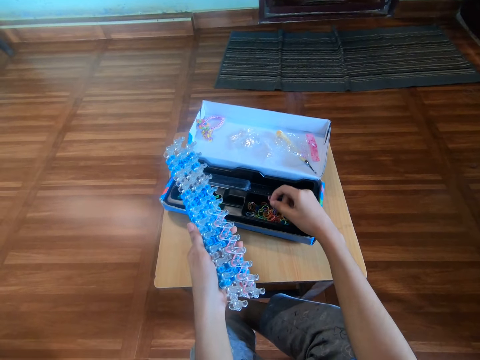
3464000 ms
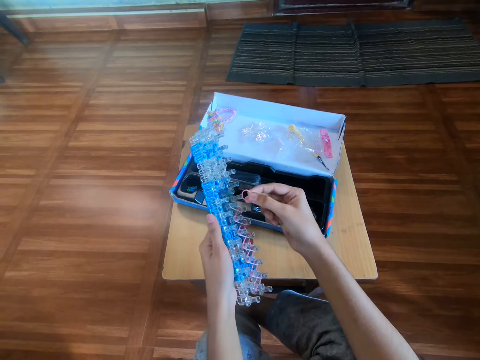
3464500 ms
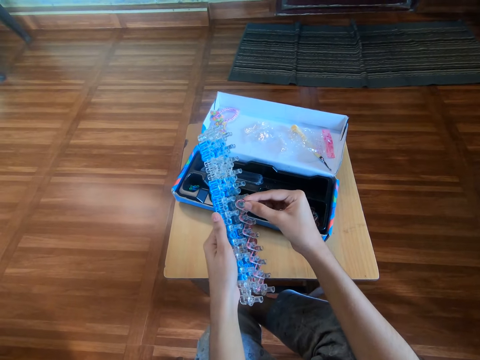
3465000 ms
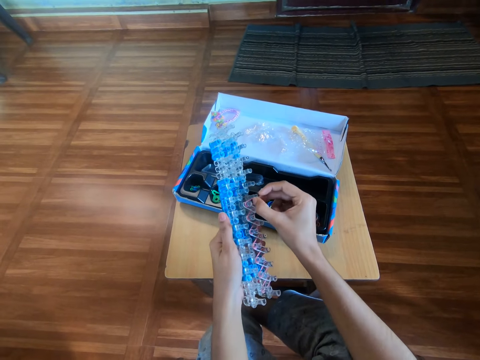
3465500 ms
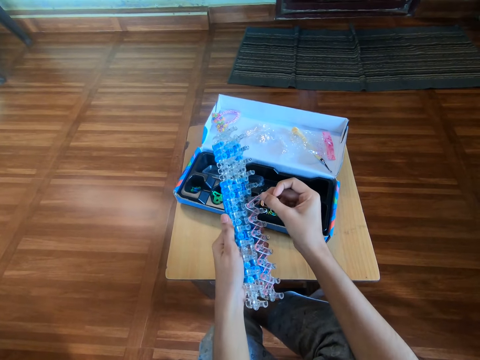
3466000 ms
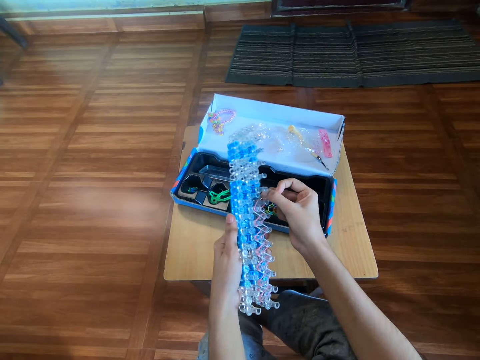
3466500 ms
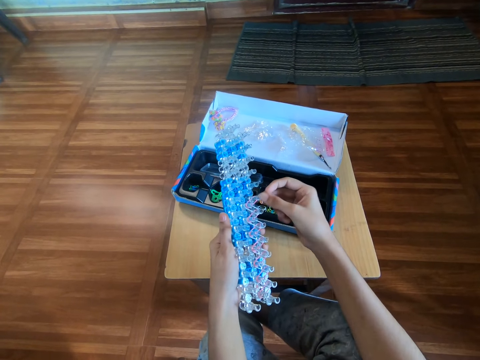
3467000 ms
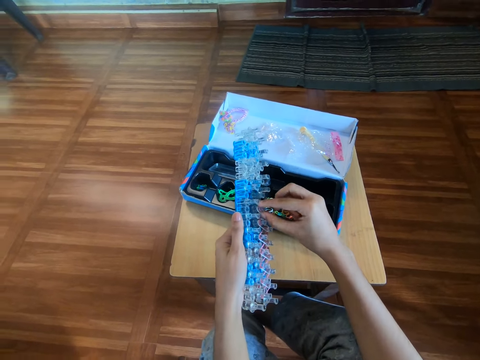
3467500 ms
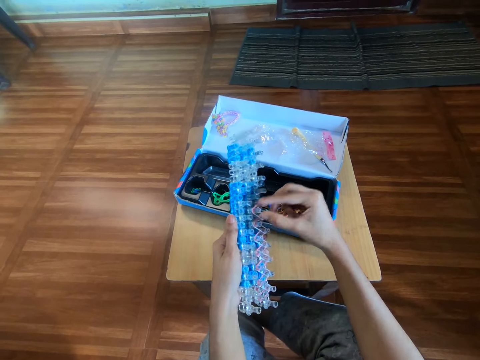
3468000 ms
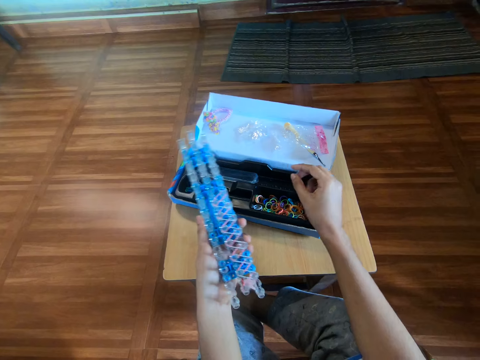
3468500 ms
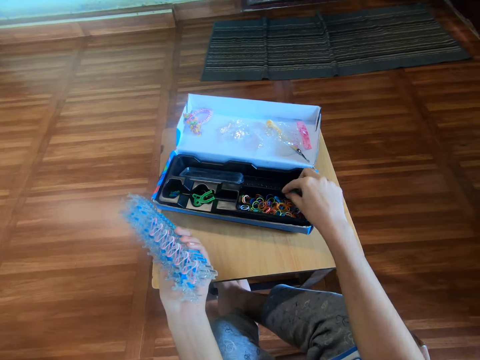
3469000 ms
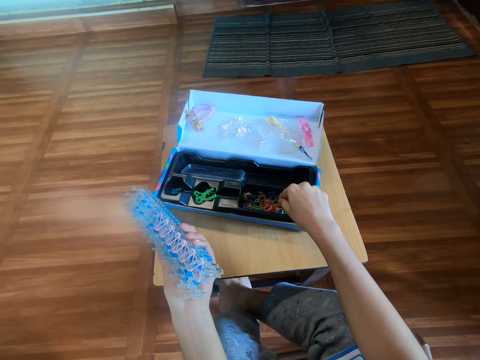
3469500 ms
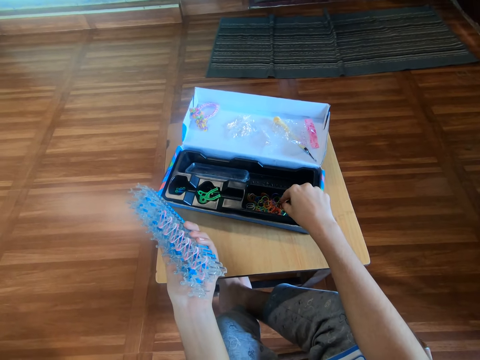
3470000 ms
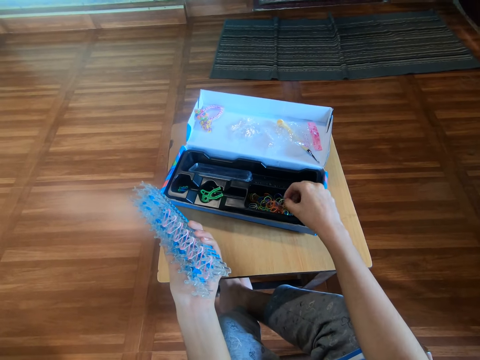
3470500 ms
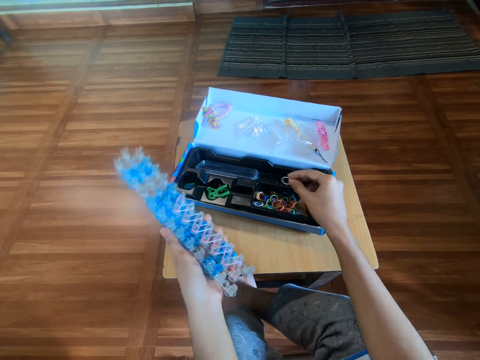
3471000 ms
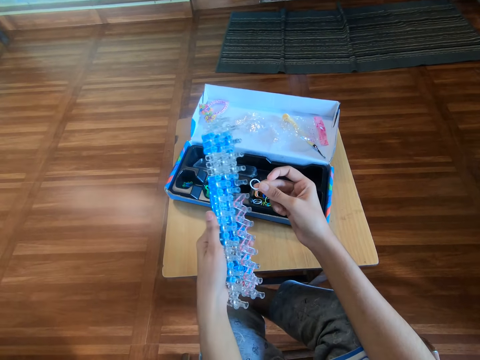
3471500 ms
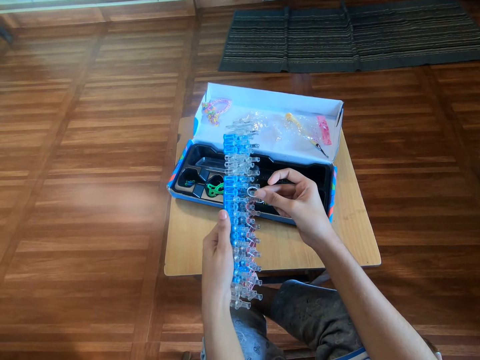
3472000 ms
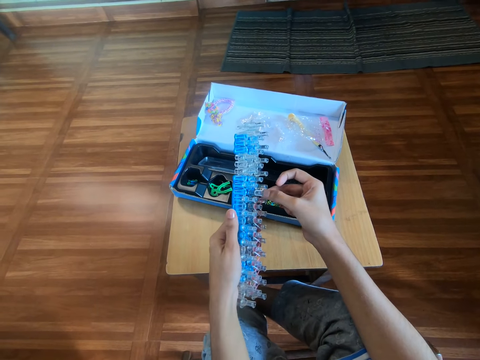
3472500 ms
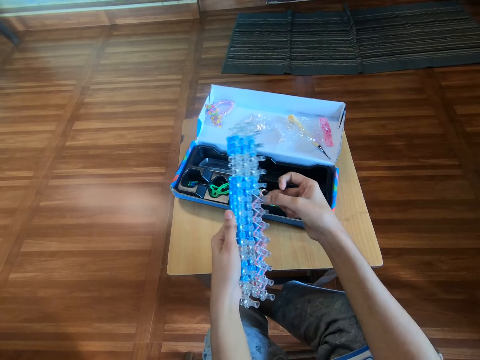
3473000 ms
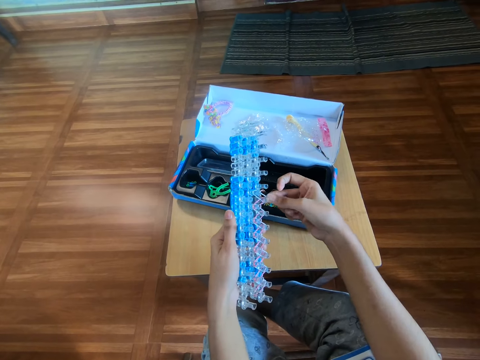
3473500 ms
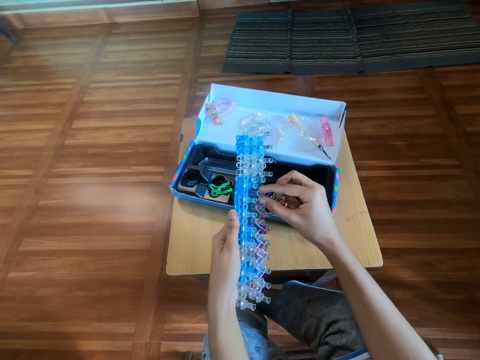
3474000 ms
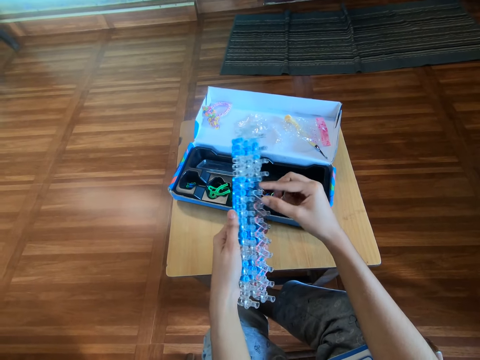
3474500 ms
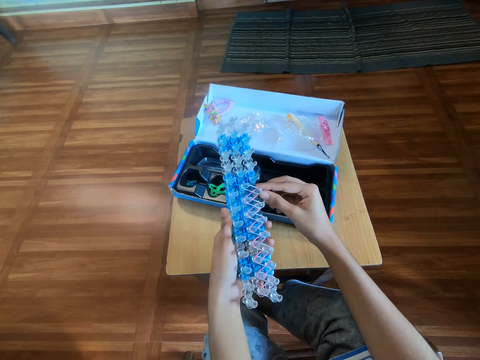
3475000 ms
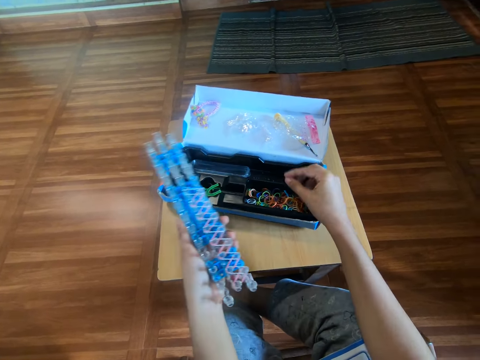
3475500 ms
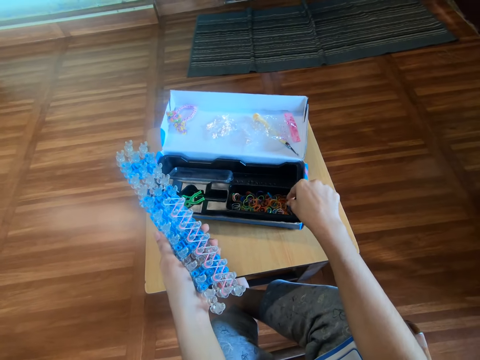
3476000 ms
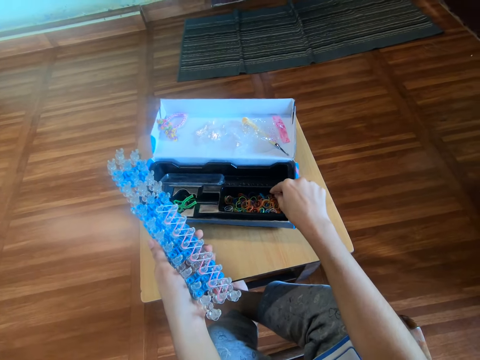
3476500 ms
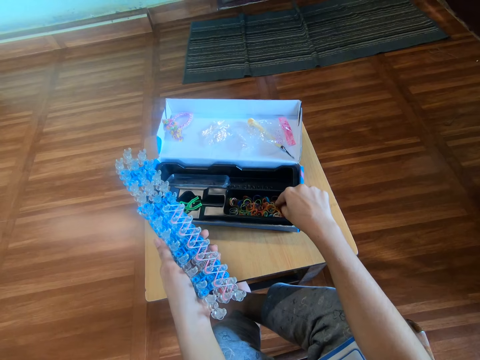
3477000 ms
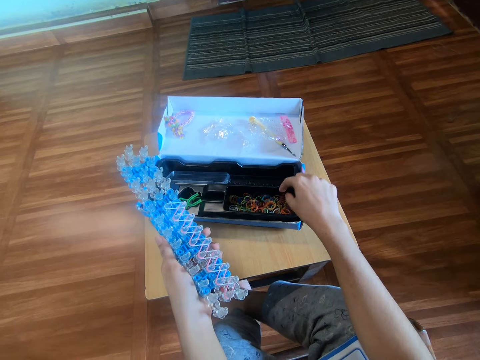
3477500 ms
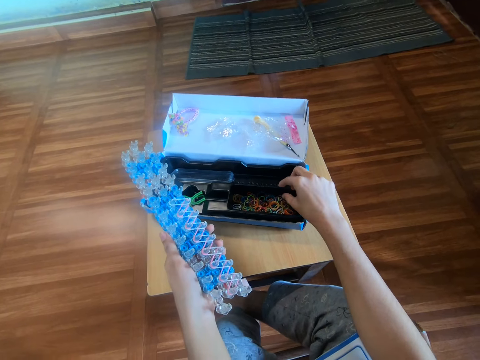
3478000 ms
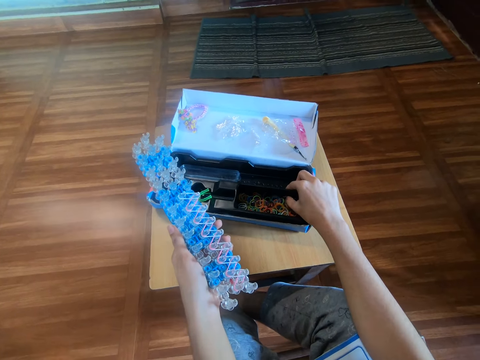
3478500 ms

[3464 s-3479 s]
The camera wearer puts the rubber band on the loom with the right hand. They put the rubber band on the rainbow loom. They pick a rubber band from the pack with the right hand. They hold the rubber band. They put the rubber band on the loom with the right hand. They pick rubber bands from the pack with the right hand.

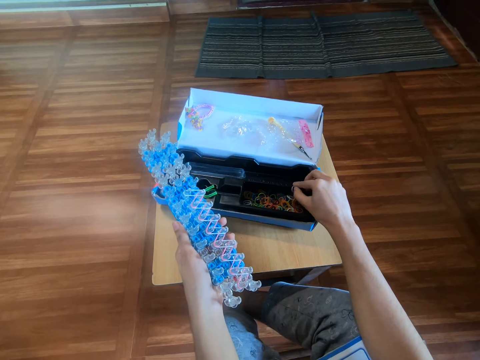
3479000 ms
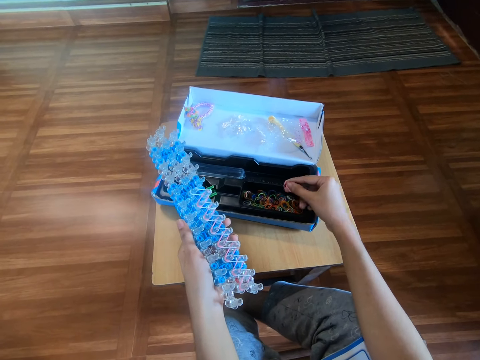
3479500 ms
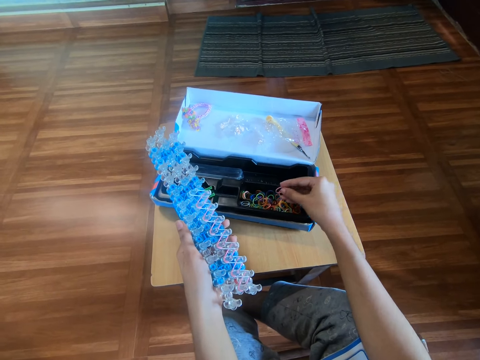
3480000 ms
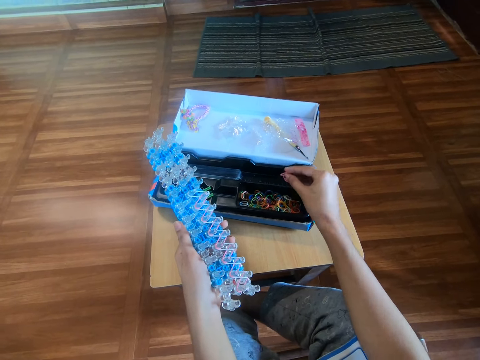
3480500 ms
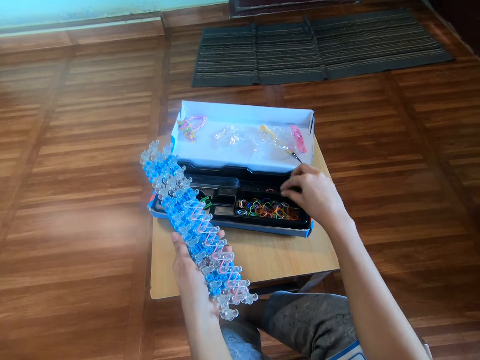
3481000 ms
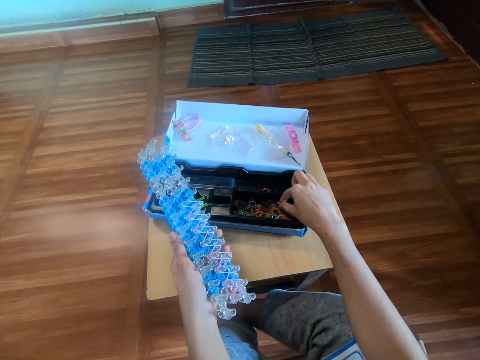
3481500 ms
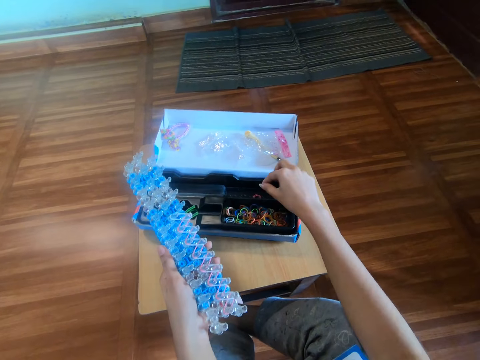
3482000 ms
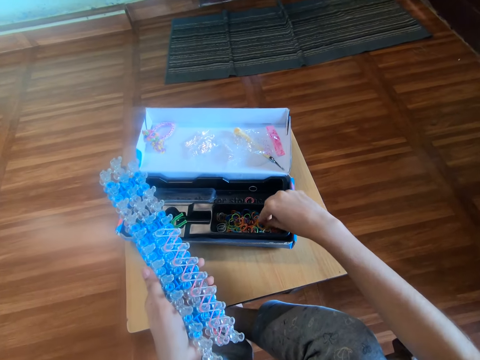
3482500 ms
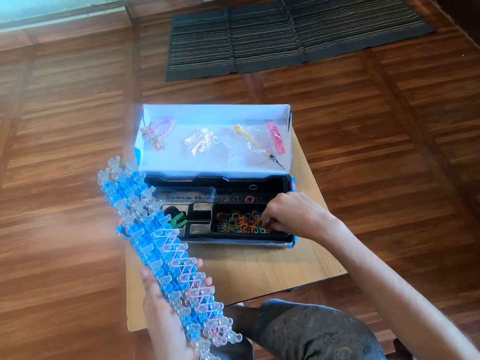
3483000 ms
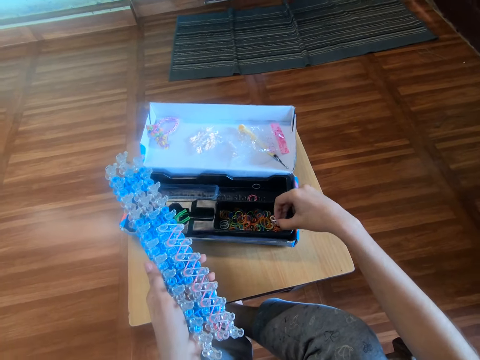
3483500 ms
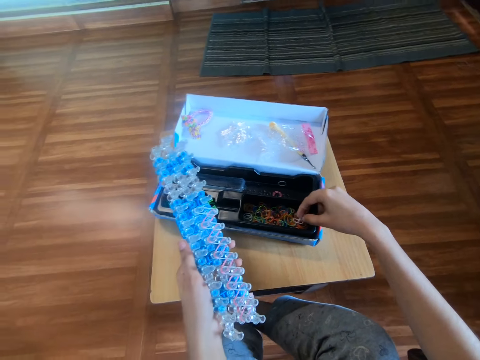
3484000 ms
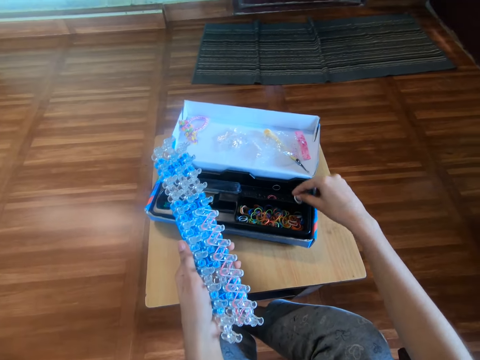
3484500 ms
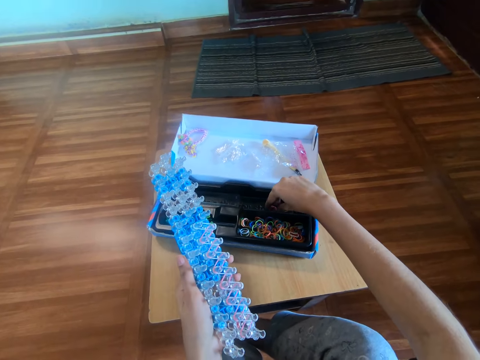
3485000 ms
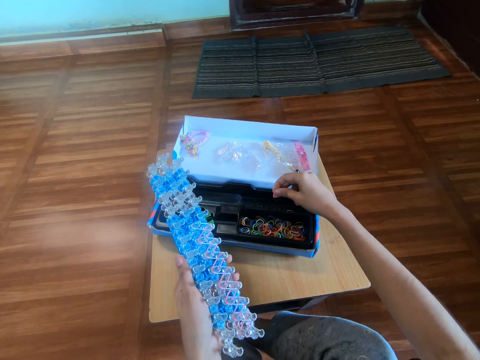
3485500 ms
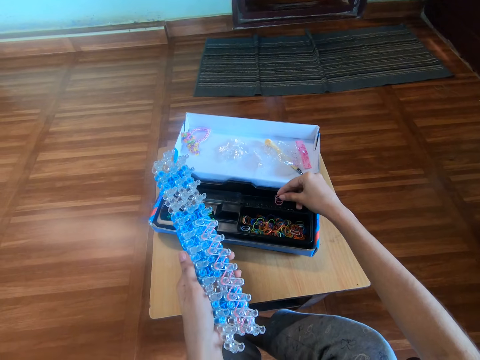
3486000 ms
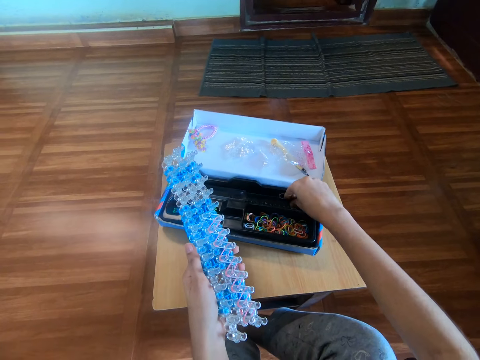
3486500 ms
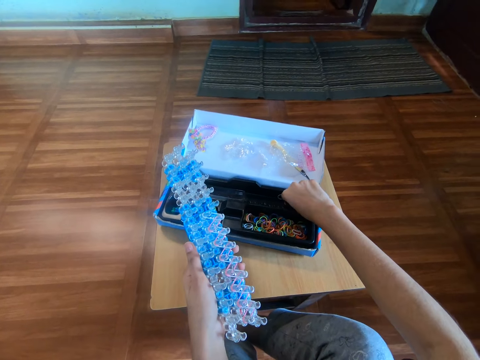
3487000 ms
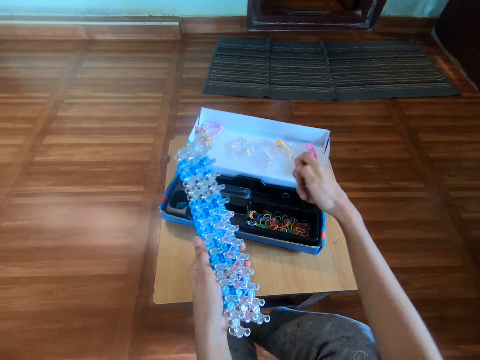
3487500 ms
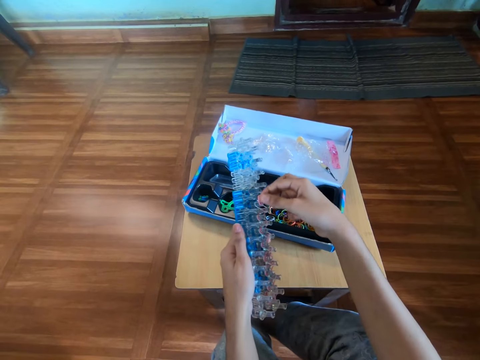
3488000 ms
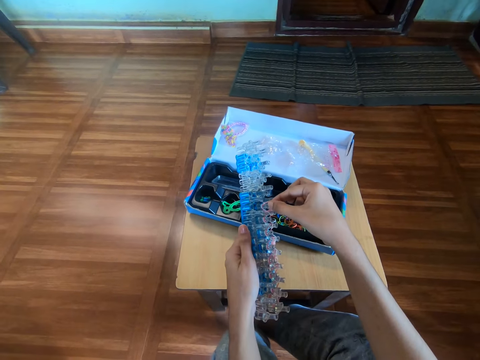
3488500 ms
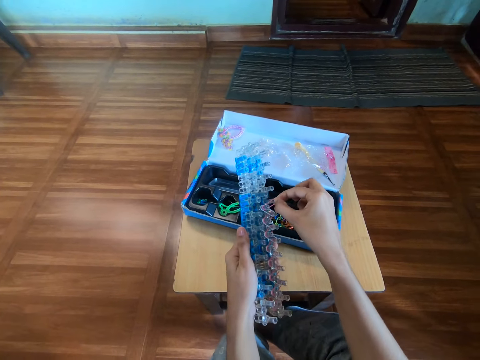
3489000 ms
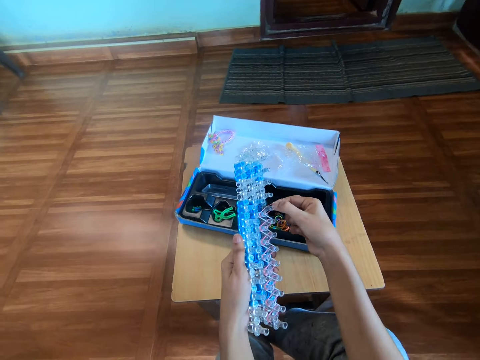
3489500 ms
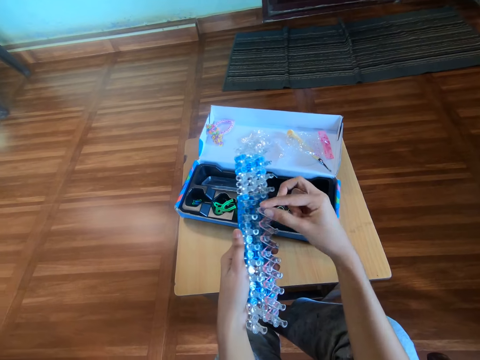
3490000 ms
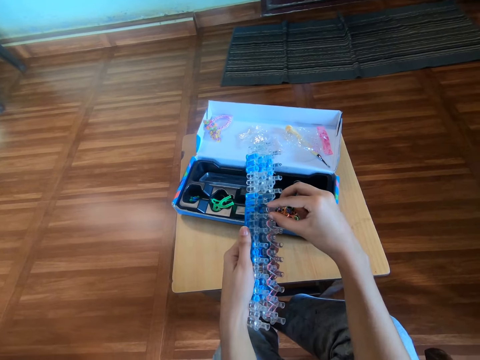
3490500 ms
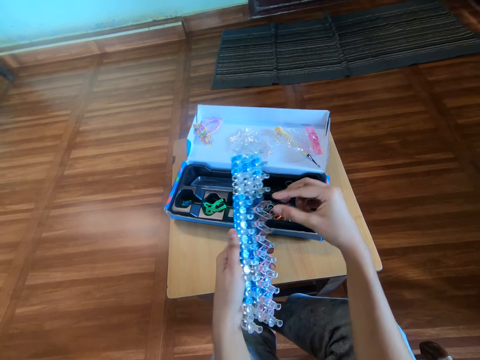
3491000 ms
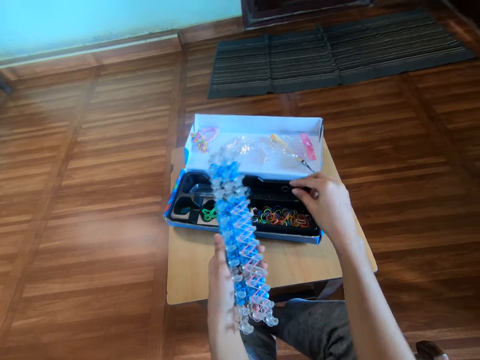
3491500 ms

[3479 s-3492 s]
The camera wearer puts the rubber band on the rainbow loom. They drop the rubber bands in the pack with the right hand. They pick a rubber band from the pack with the right hand. They drop the rubber band in the pack with the right hand. They pick a rubber band from the pack with the right hand. They drop the rubber band in the pack with the right hand. They pick a rubber band from the pack with the right hand. They drop the rubber band in the pack with the right hand. They pick a rubber band from the pack with the right hand. They put the rubber band on the loom with the right hand.
